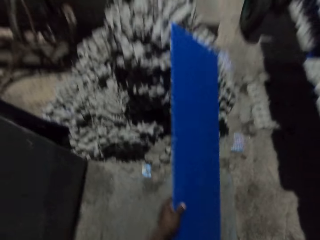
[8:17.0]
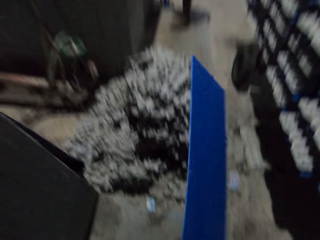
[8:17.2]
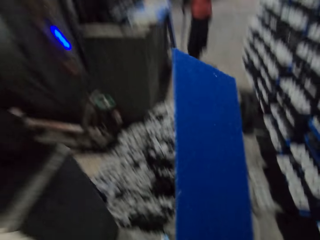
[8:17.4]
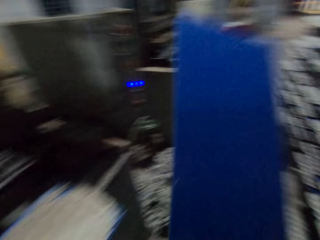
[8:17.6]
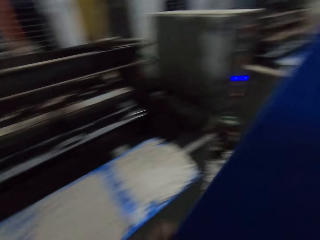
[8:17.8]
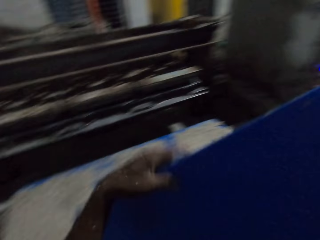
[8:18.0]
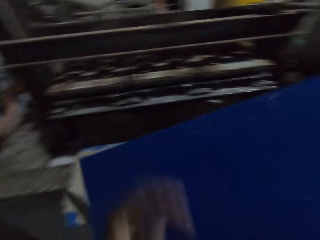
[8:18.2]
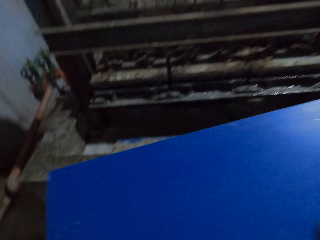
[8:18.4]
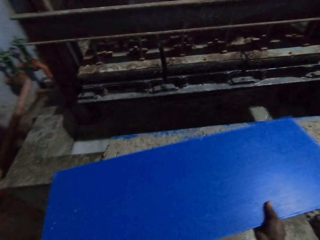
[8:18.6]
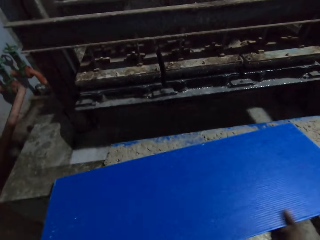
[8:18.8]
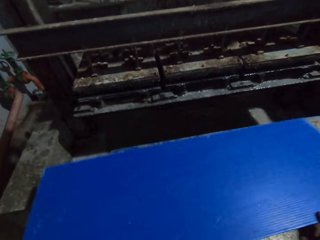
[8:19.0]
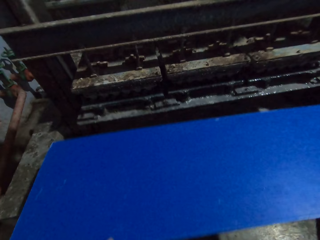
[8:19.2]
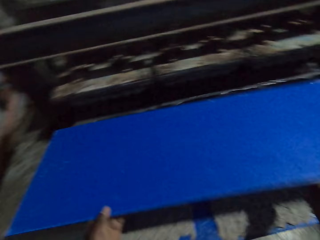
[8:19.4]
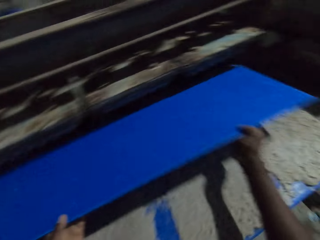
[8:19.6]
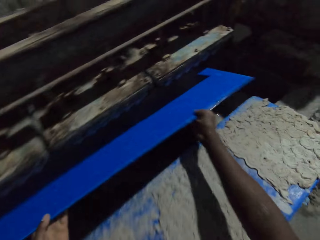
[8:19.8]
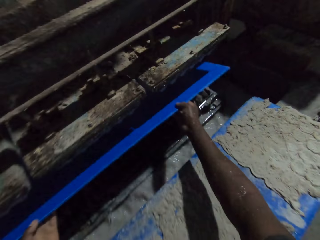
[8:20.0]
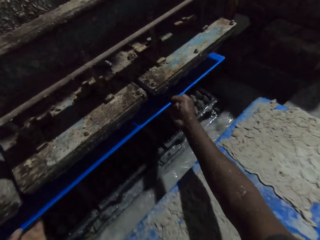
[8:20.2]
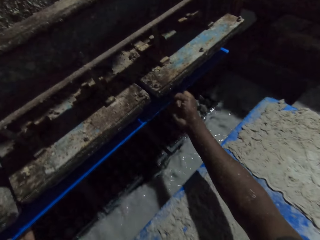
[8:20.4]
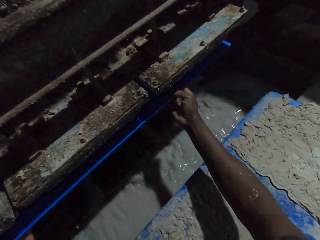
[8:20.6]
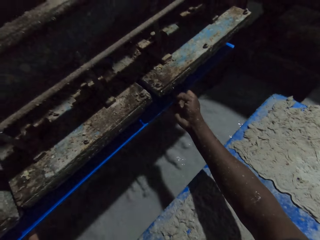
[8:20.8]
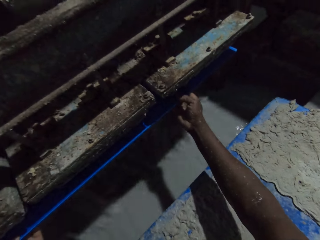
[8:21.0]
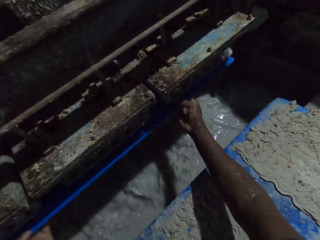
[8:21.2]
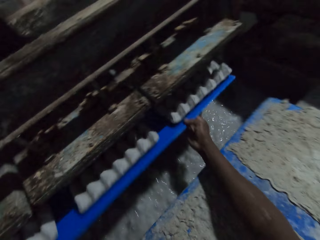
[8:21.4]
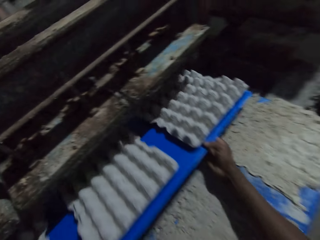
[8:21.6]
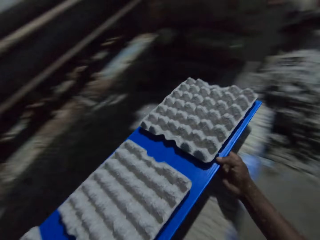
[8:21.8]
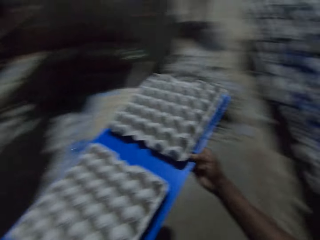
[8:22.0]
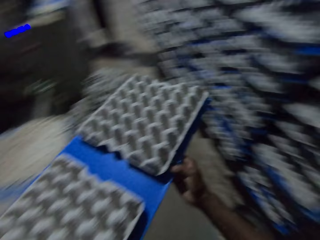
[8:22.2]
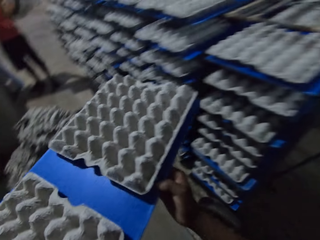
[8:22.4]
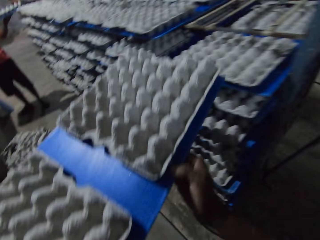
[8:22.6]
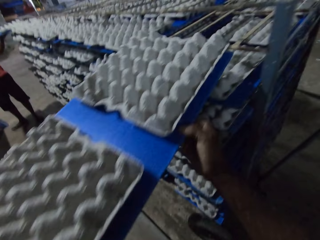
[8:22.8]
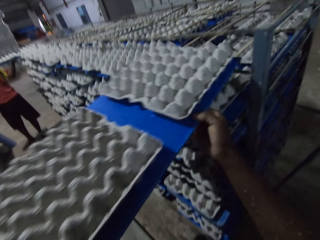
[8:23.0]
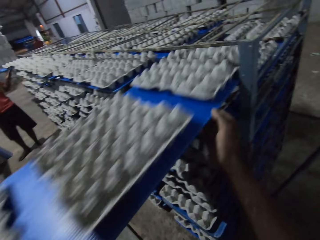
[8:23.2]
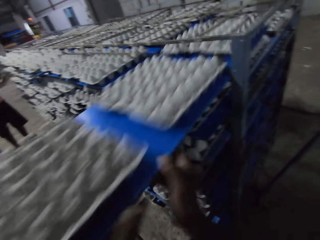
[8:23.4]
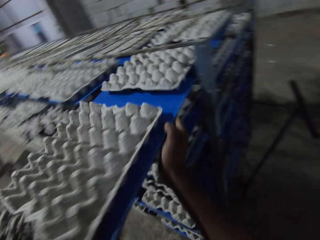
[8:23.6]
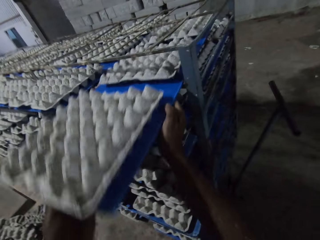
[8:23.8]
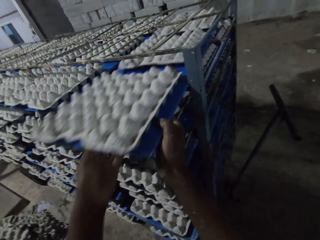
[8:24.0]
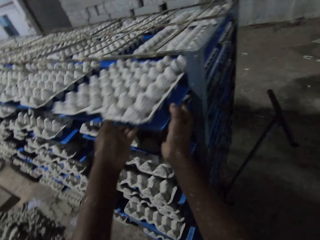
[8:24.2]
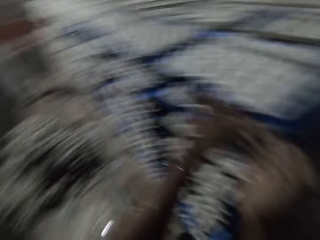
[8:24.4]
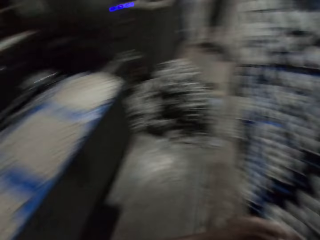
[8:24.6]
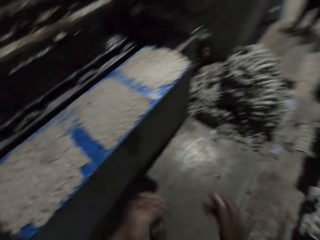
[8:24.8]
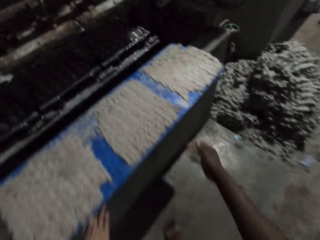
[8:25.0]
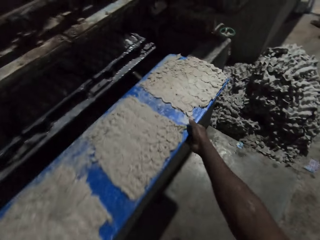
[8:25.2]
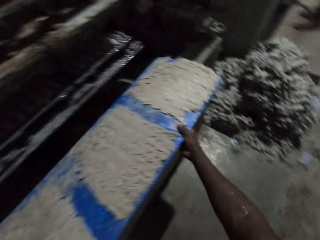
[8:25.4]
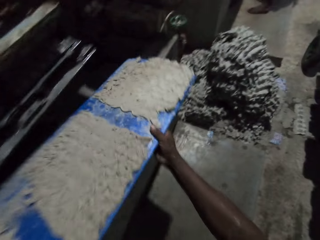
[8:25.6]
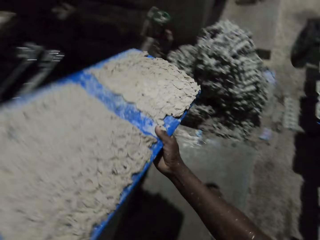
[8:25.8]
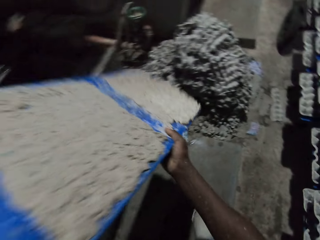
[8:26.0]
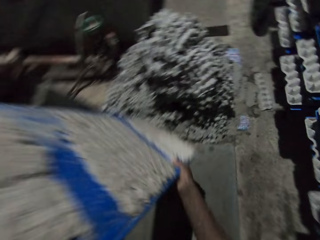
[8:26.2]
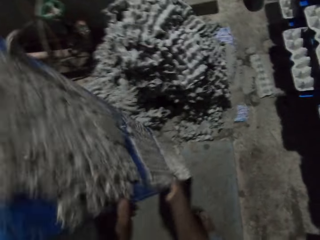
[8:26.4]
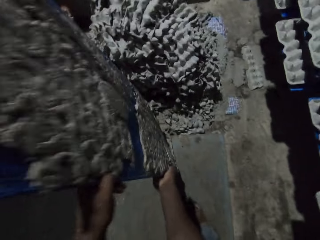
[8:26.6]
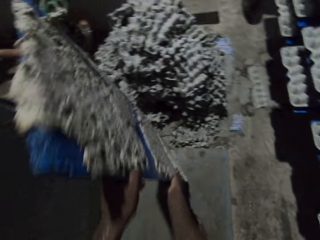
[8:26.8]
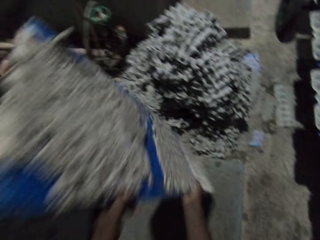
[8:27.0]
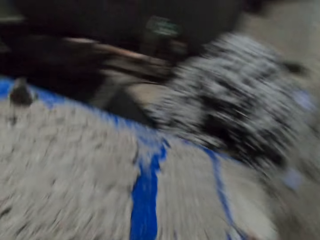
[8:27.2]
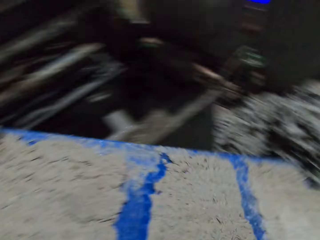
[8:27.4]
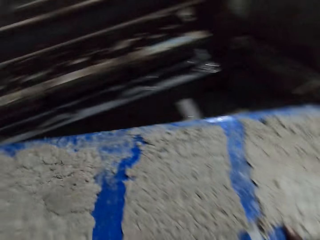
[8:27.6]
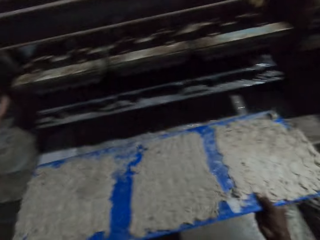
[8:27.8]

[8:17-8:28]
The camera wearer adjusts the shelving board. He drops the plank on the pavement with his right hand. He puts the plank in the egg crate making machine with both hands. He brings the plank out of the egg crate making machine with both hands. The man drops the plank of egg crates in the shelf with both hands. The camera wearer drops the plank in the shelf with both hands. He picks a plank from the pavement with both hands. He adjusts the shelving board. He hits the plank on the floor with both hands.

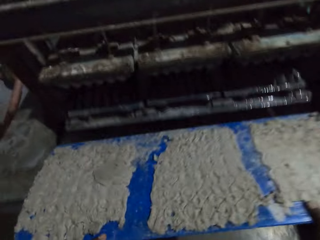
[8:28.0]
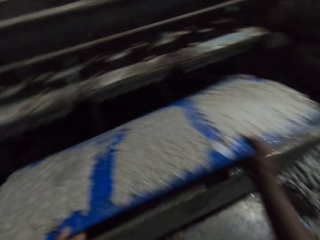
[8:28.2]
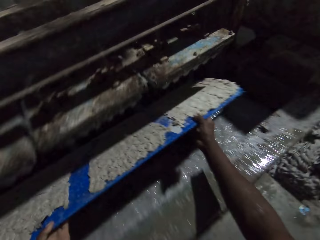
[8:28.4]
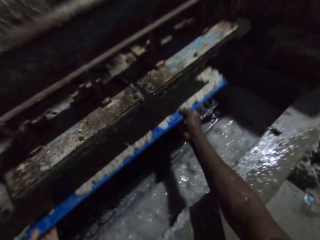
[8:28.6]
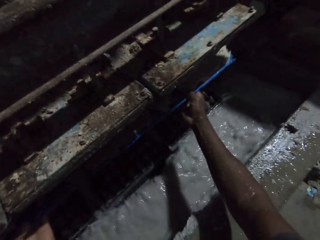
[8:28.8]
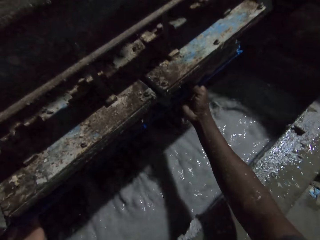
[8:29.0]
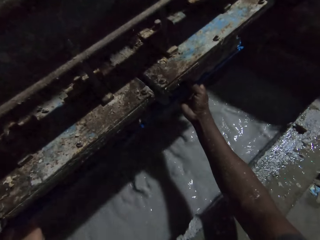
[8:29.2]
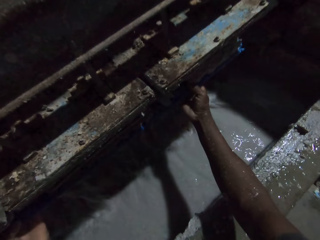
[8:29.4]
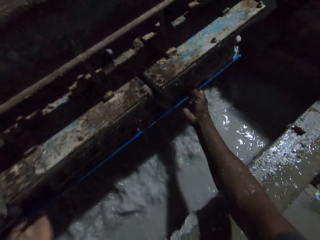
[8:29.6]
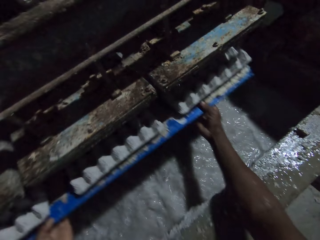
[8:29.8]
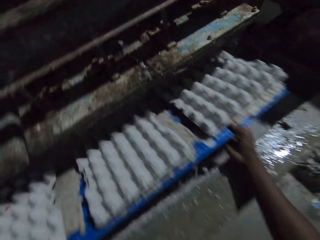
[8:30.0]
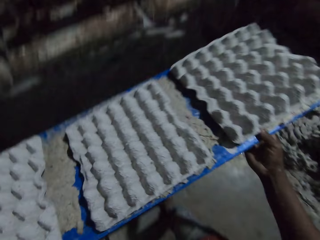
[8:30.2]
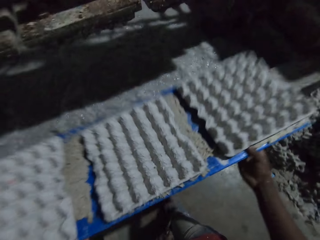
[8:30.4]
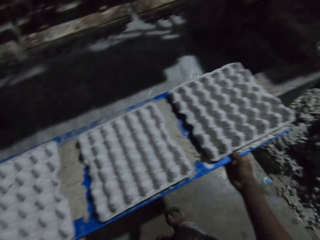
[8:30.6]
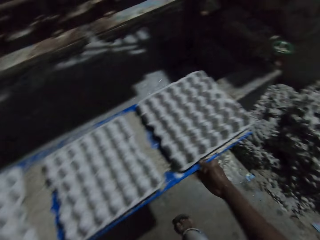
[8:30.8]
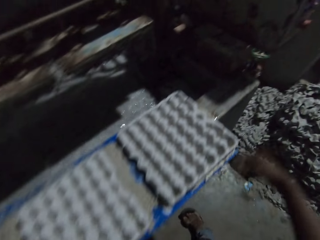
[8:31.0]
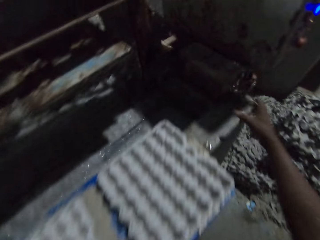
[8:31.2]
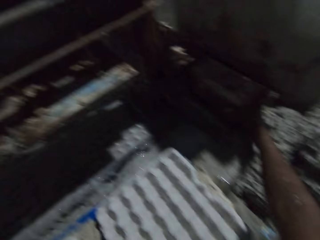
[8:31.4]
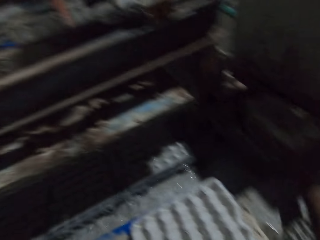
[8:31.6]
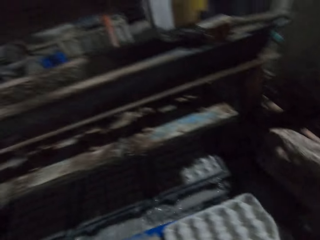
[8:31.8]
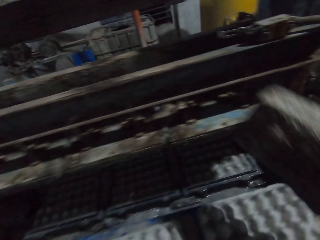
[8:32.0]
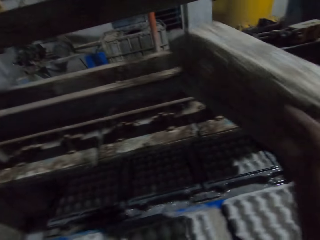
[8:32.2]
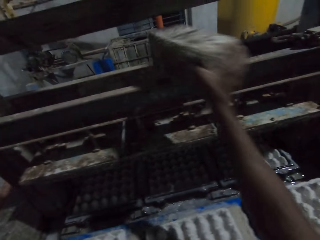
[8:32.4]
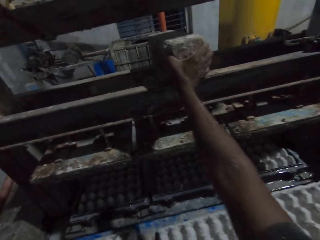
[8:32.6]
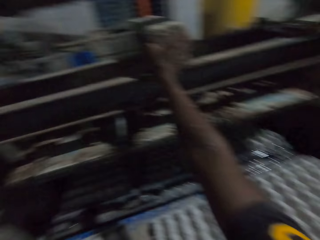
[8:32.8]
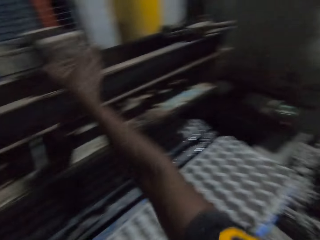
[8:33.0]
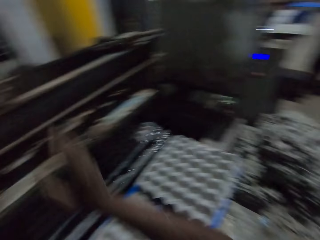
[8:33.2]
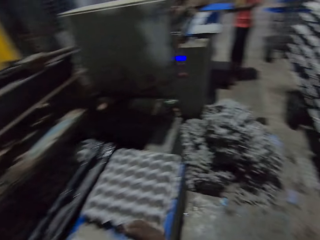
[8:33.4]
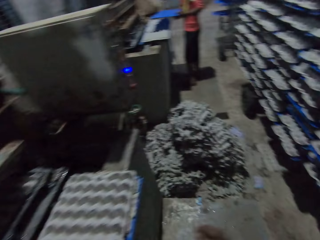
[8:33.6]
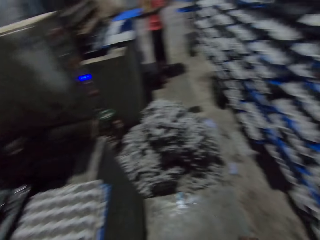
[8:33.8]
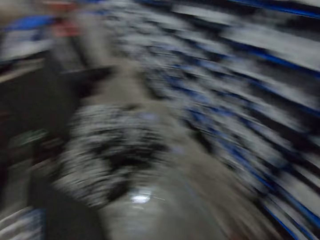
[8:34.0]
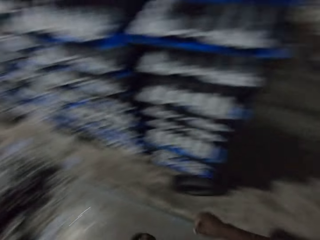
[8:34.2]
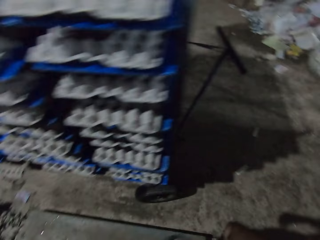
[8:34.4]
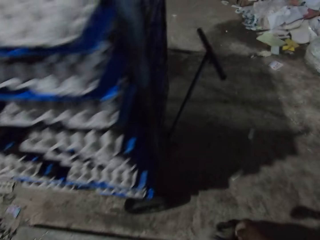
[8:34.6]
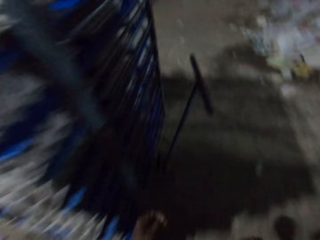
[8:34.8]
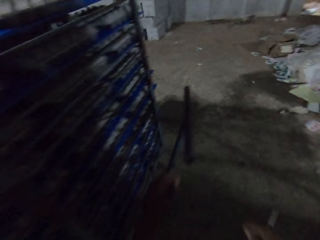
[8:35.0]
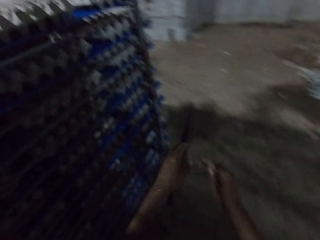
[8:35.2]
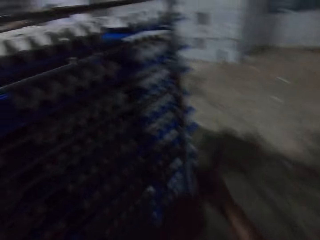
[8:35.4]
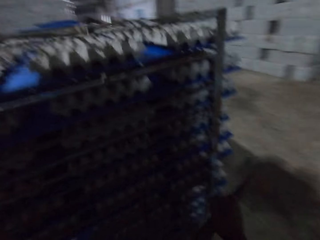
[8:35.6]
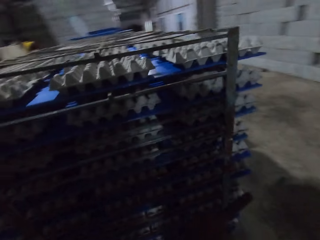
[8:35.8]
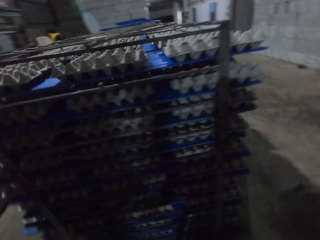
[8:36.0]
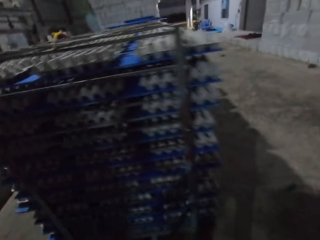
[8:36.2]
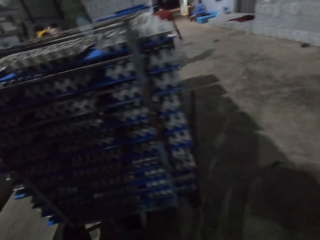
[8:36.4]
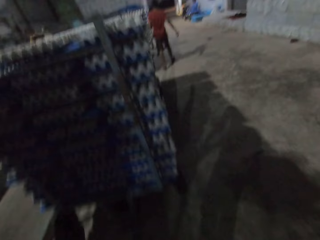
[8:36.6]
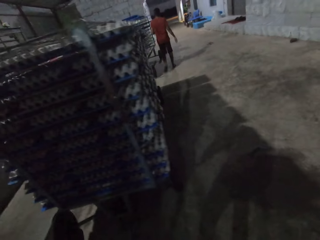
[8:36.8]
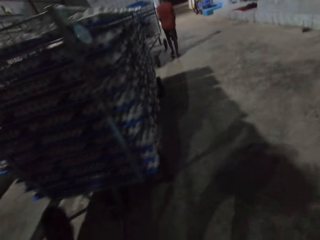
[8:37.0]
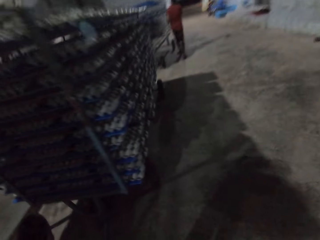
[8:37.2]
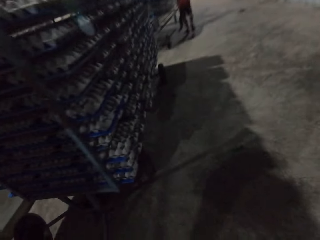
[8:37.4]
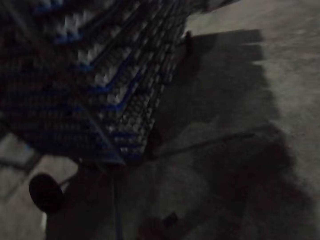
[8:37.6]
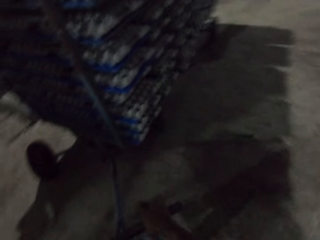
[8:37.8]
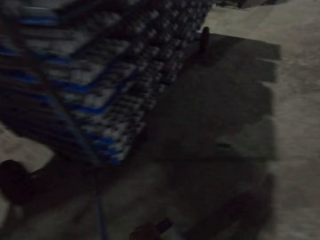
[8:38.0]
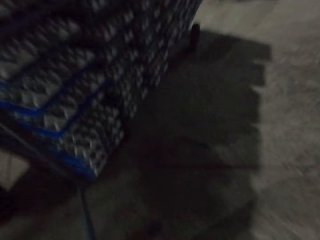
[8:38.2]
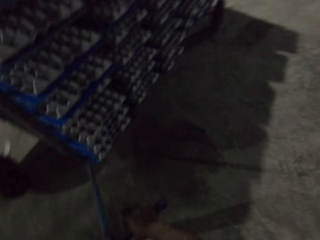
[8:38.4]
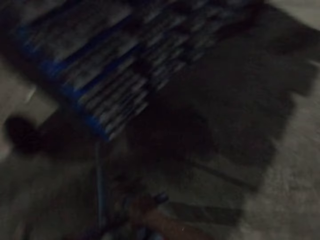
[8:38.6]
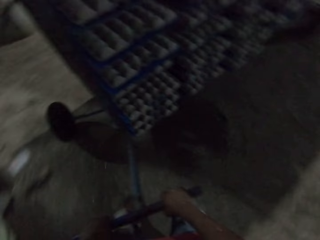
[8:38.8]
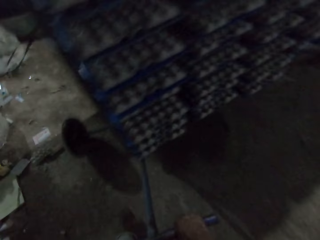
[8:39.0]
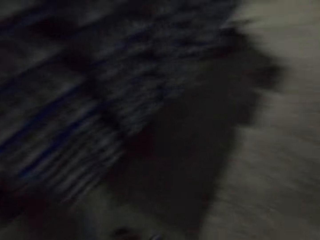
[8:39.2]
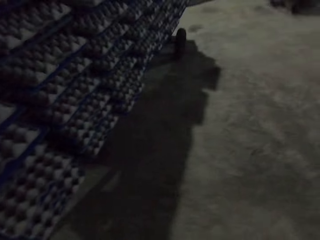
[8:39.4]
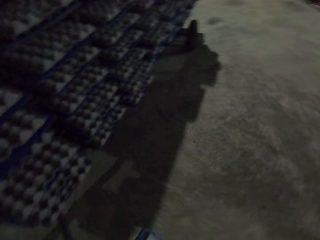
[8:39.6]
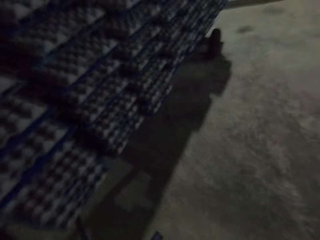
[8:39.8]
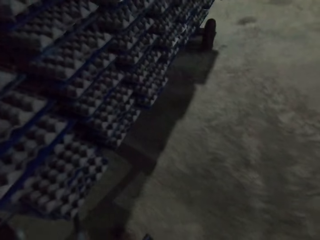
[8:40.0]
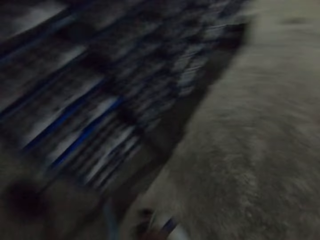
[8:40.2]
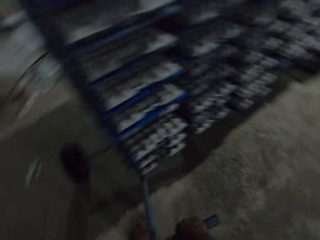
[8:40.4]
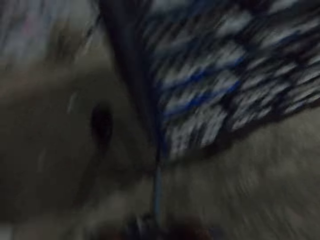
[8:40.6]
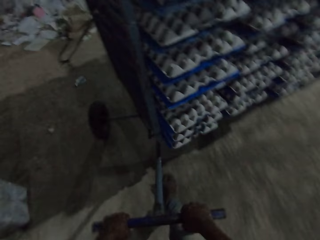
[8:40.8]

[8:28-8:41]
The camera wearer drops the plank on the pavement with both hands. He puts the plank in the egg crate making machine with both hands. He brings the plank out of the egg crate making machine with both hands. He drops the plank on the pavement with both hands. He picks a block from the egg crate making machine with his right hand. He drops the block on the egg crating machine with his right hand. The man holds a plank with both hands. The camera wearer walks around in the room. He holds a handle of a shelf trolley with both hands. He pulls the shelf trolley around in the room with both hands.
